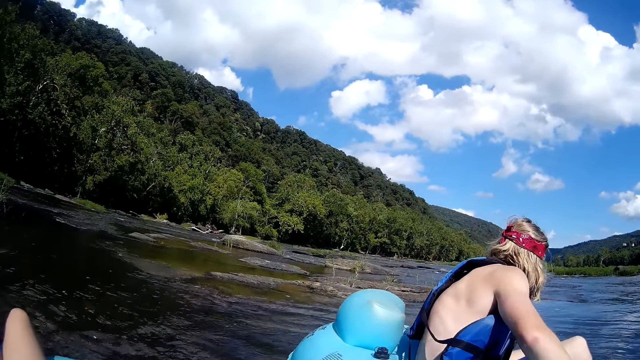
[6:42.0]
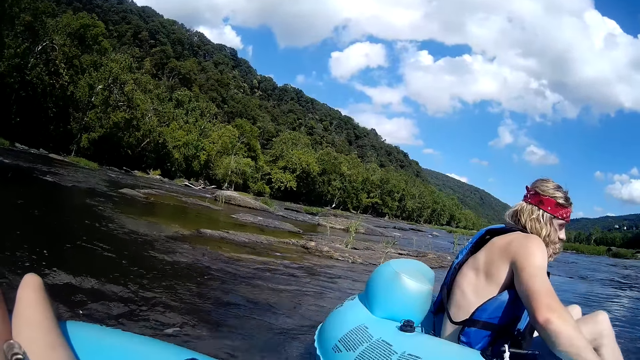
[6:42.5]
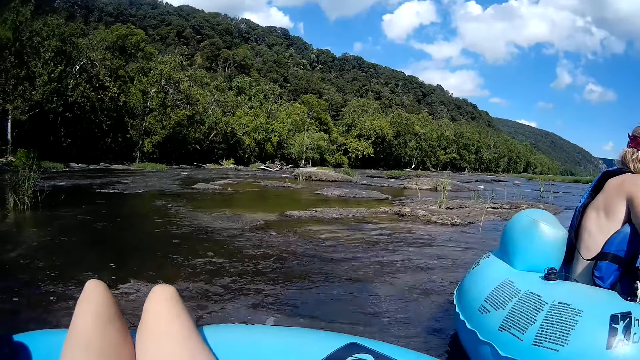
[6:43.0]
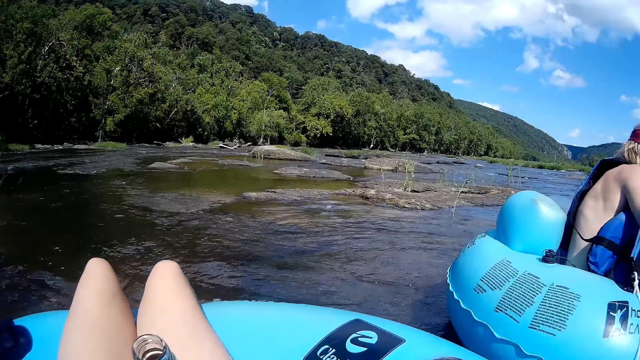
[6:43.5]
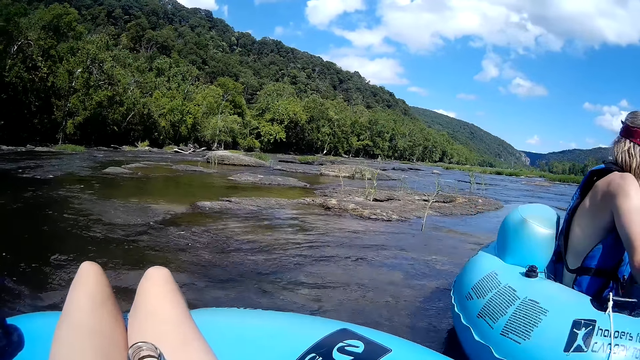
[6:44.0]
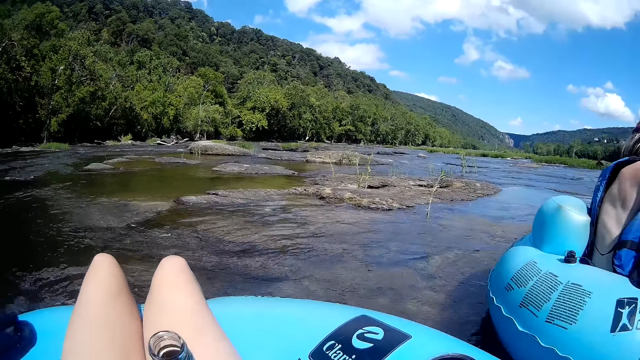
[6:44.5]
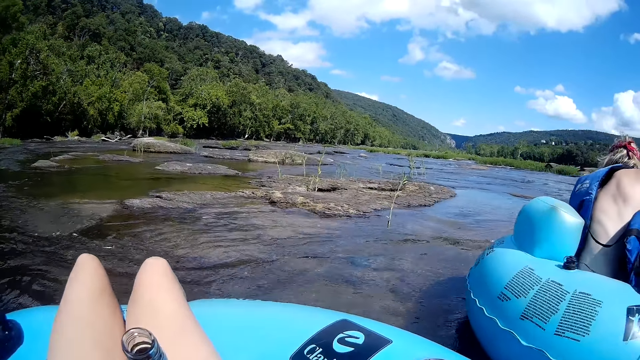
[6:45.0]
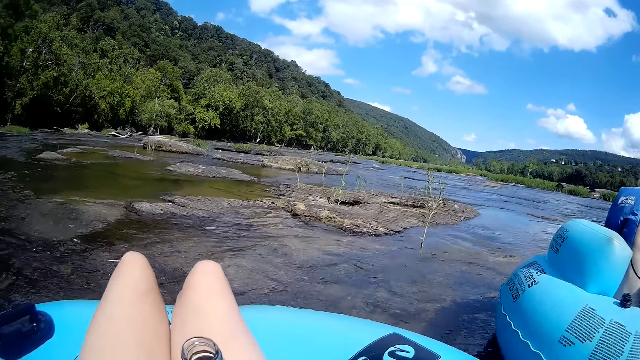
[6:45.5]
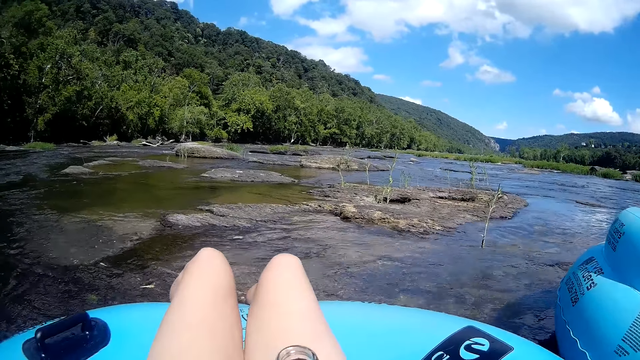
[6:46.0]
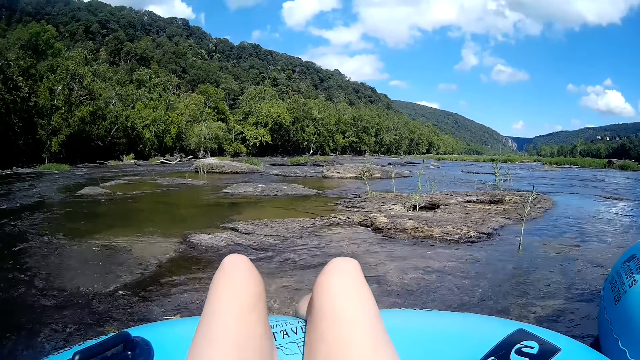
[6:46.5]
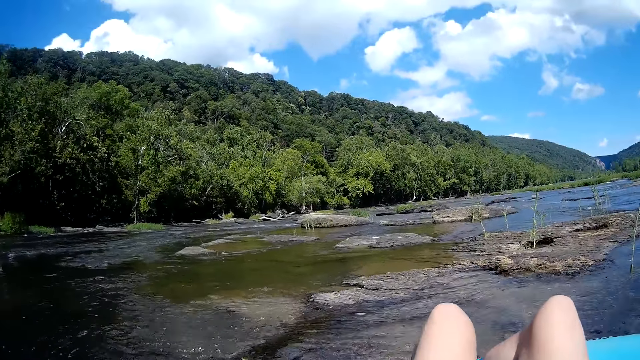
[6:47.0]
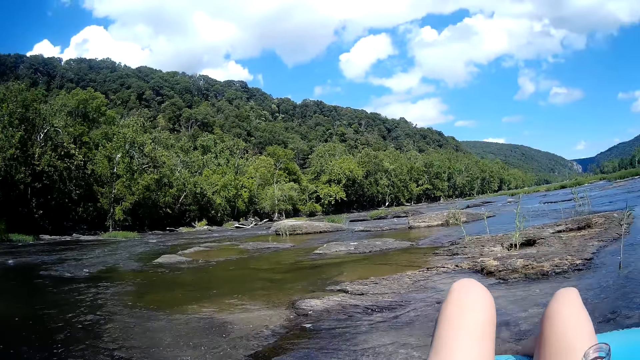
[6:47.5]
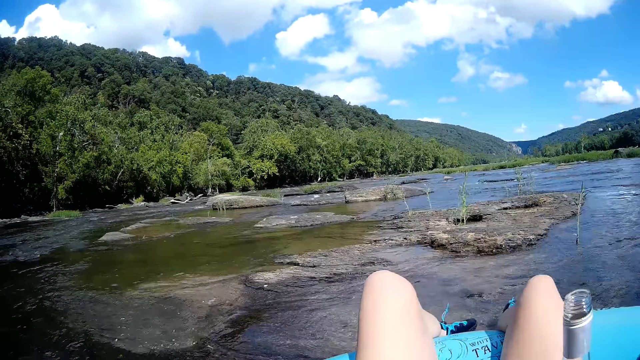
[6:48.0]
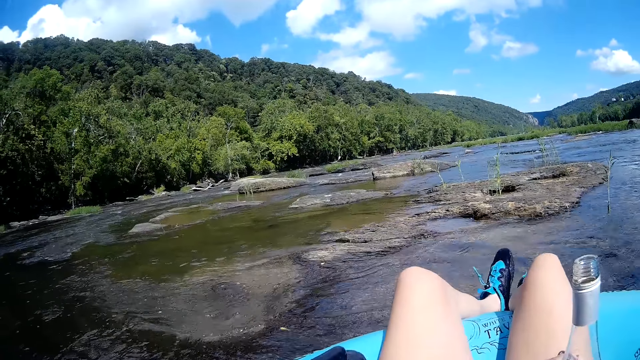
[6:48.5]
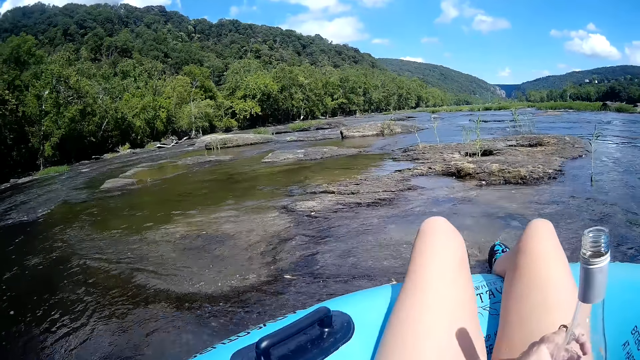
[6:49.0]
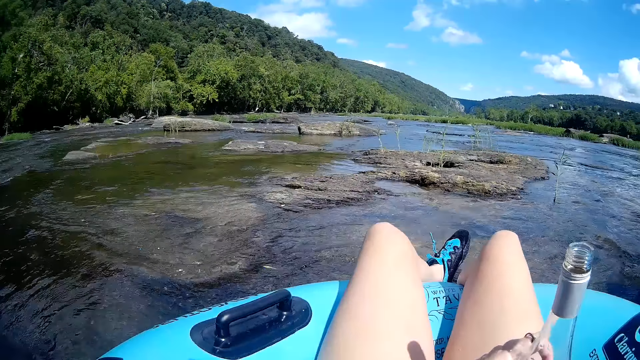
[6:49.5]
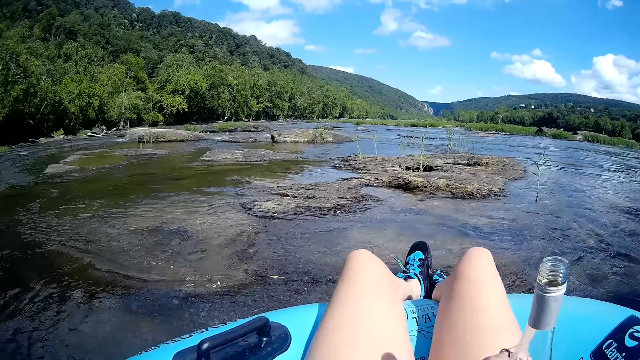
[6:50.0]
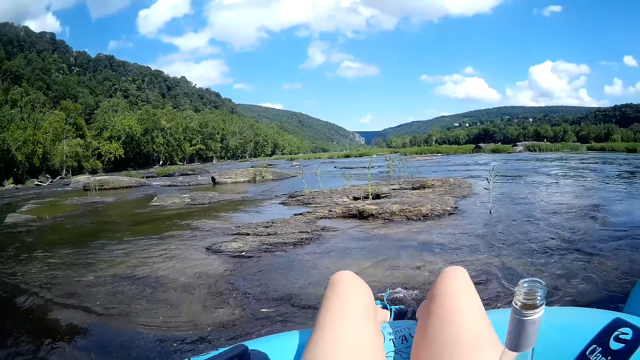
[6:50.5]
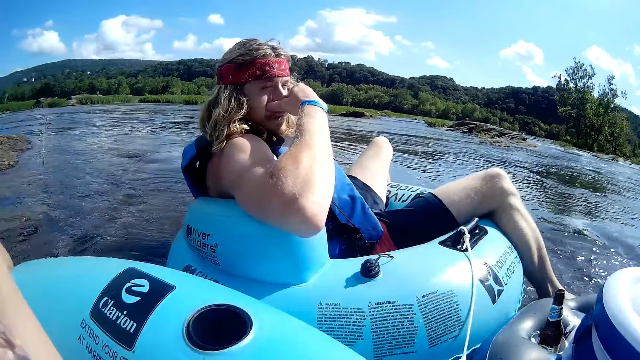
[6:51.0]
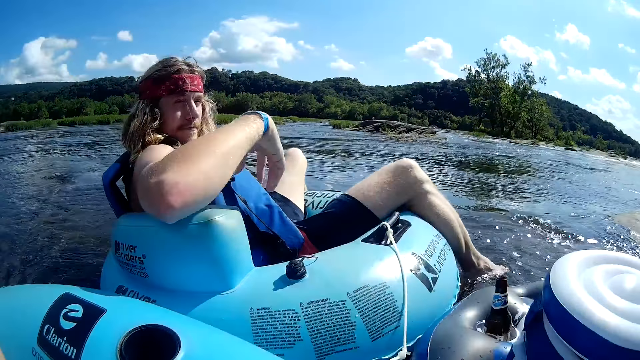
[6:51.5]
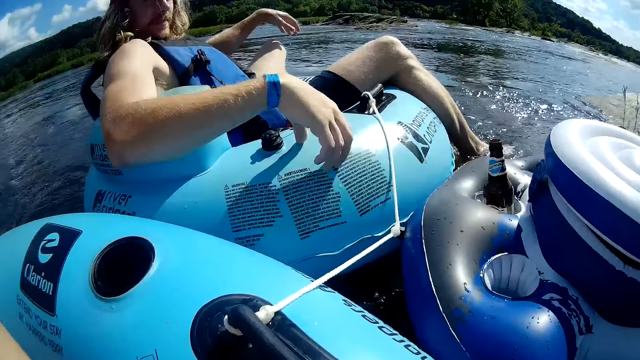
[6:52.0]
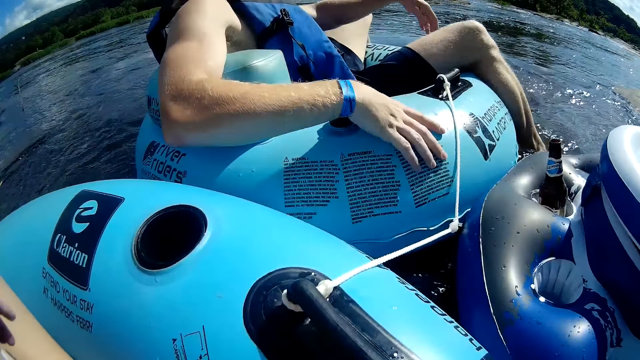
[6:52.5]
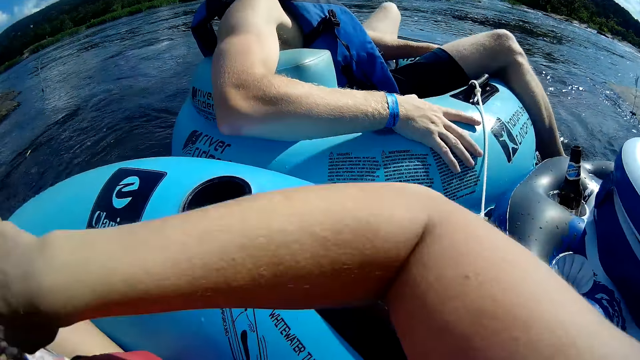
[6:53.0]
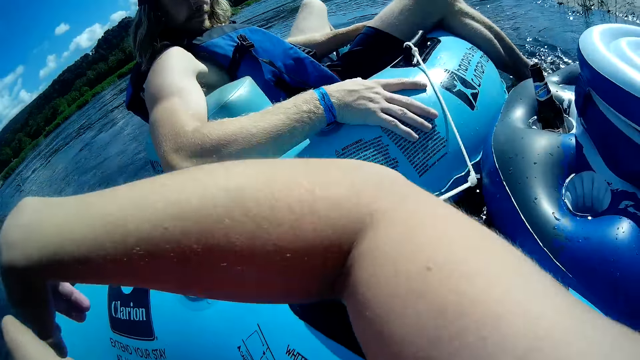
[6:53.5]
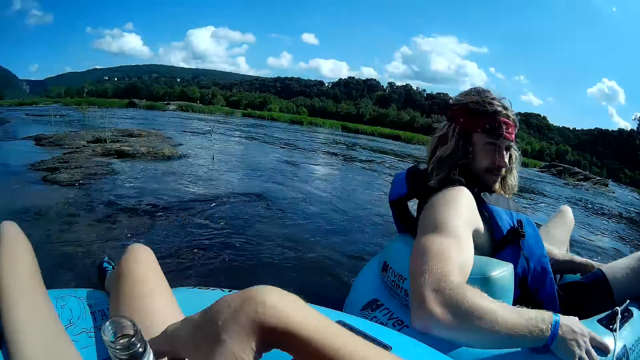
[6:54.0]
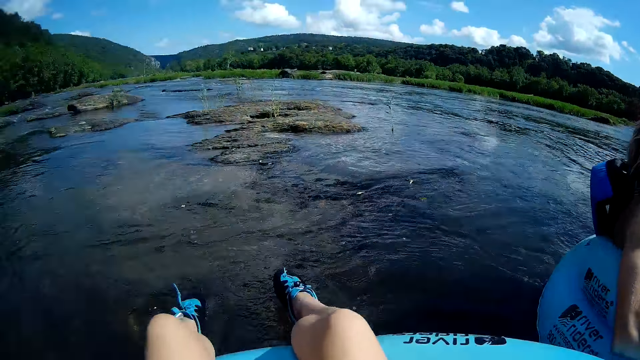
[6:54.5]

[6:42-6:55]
A man converses with the camera wearer.

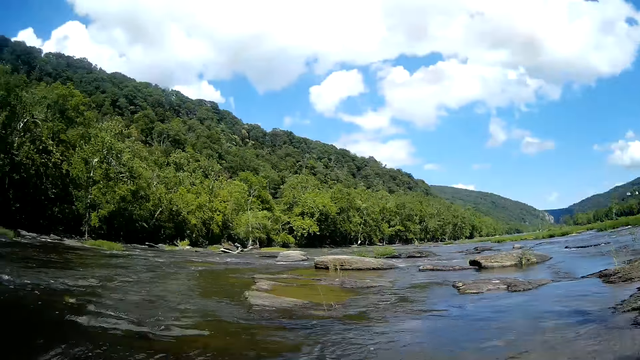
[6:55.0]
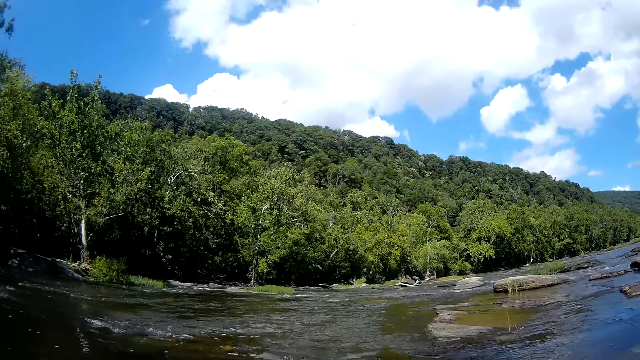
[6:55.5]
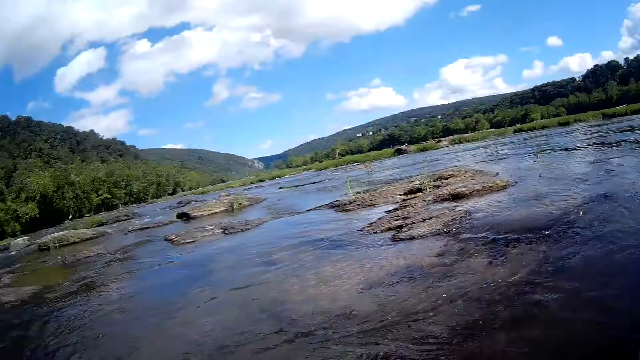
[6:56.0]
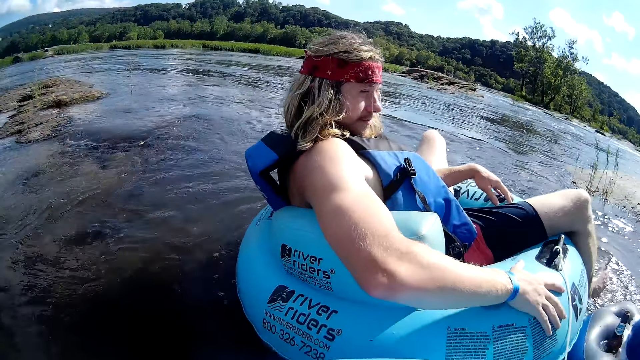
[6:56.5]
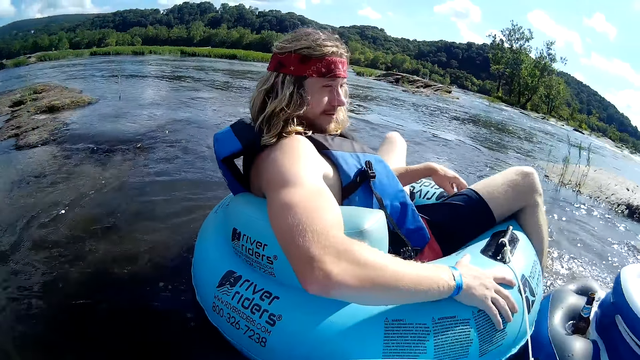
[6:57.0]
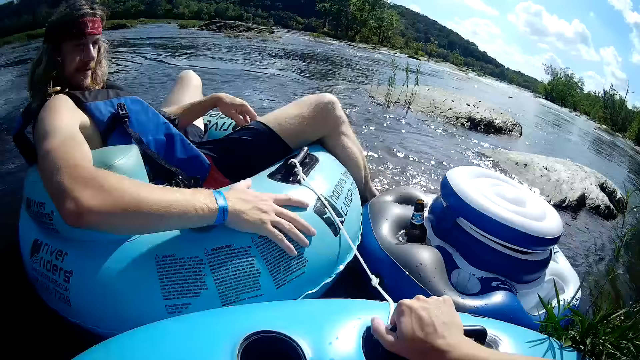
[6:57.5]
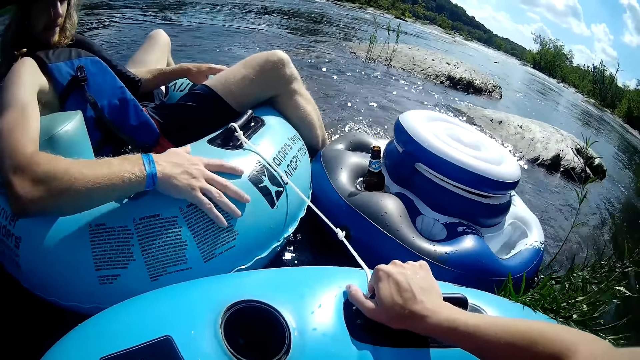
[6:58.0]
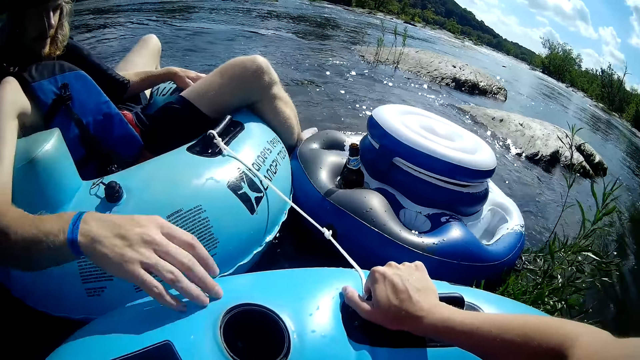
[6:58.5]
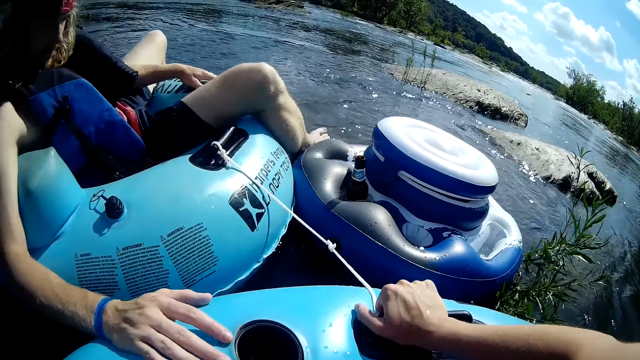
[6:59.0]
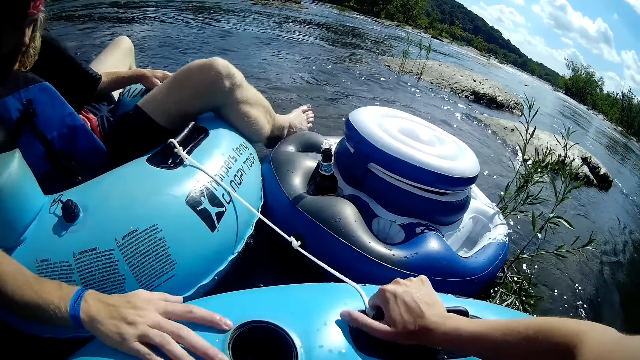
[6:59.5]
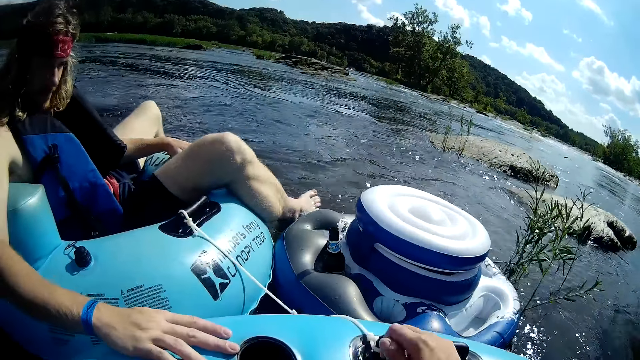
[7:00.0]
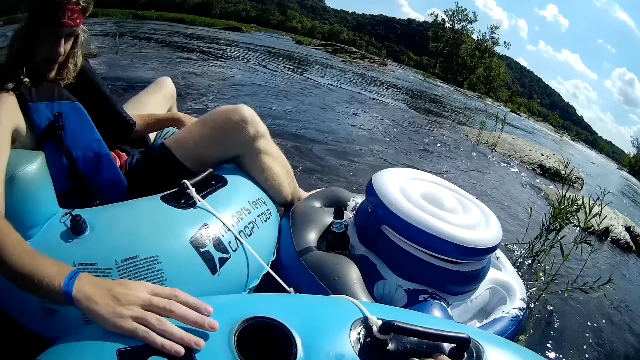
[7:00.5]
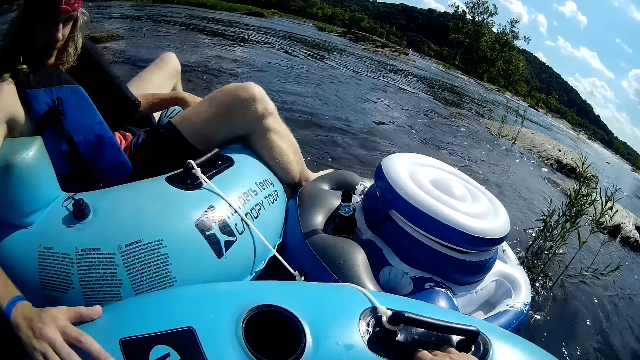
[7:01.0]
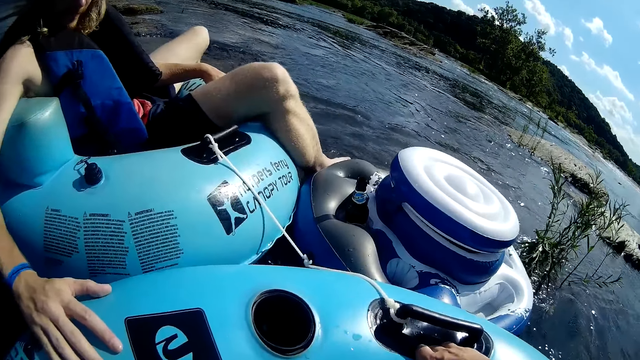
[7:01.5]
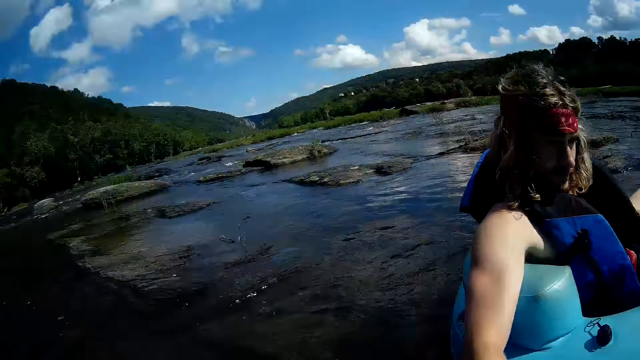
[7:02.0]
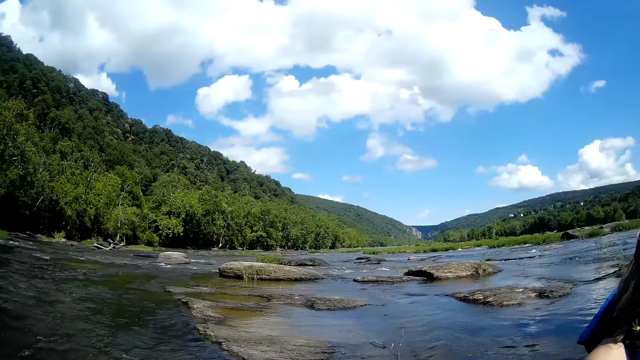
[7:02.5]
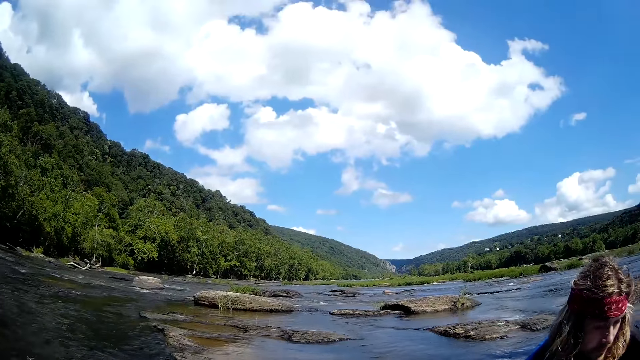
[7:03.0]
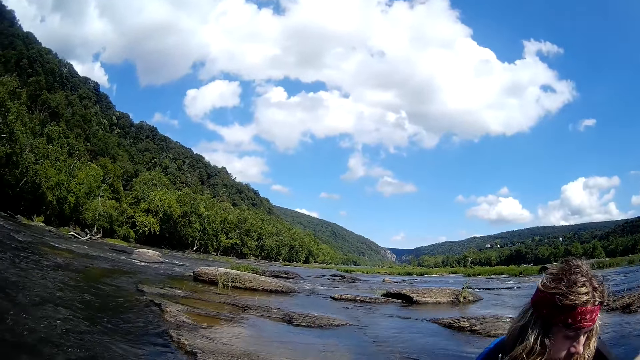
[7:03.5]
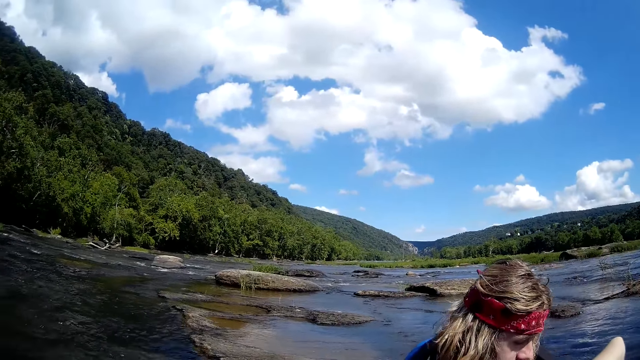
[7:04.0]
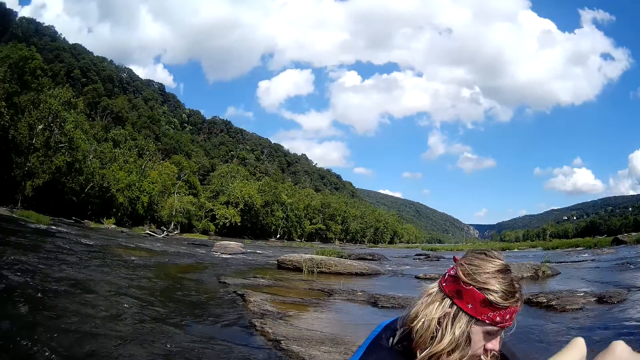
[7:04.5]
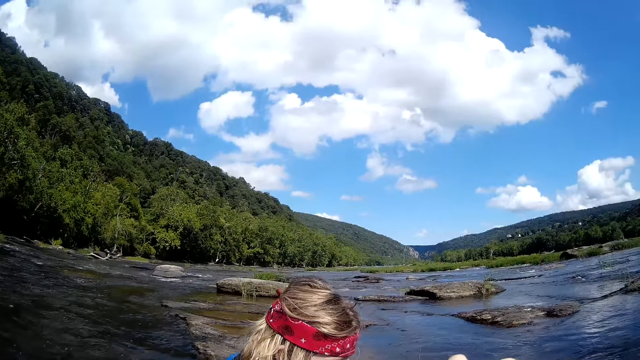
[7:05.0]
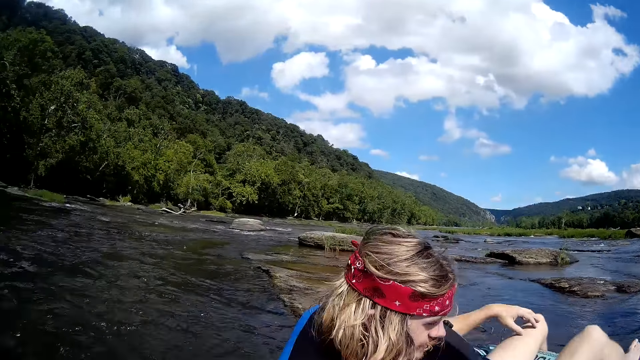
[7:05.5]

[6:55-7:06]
The camera wearer looks around. She holds the handle of the floater with her right hand. The man places his right hand on the camera wearer's floater.
